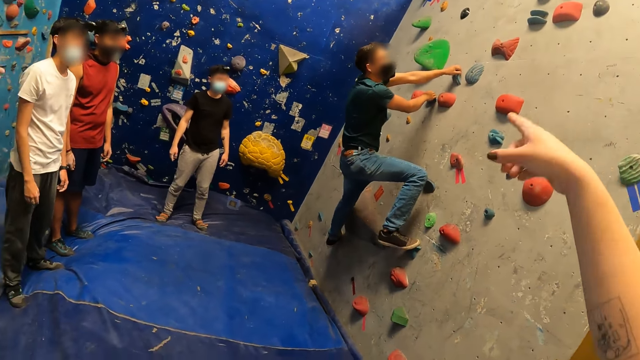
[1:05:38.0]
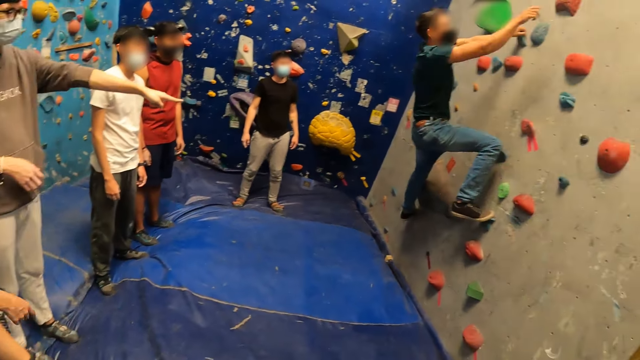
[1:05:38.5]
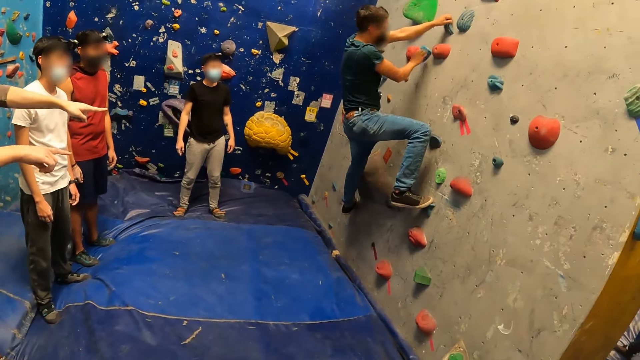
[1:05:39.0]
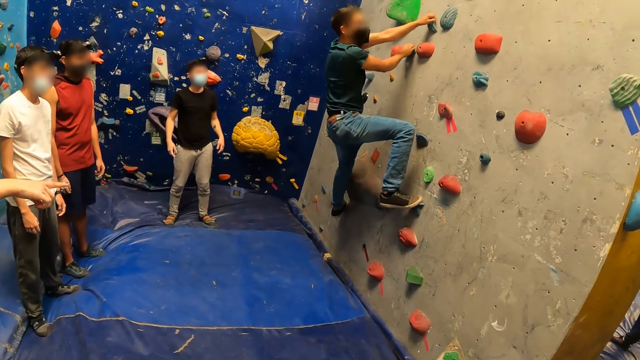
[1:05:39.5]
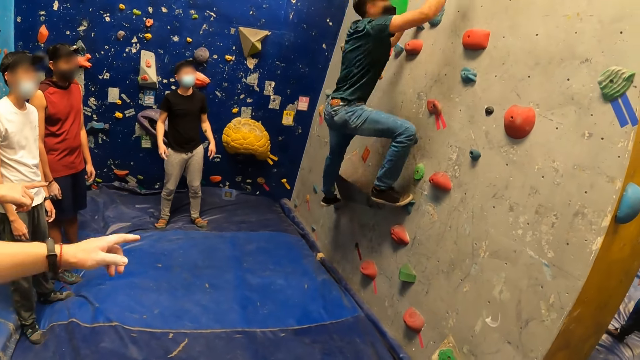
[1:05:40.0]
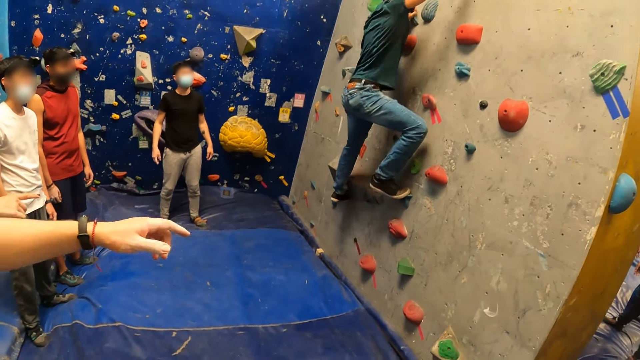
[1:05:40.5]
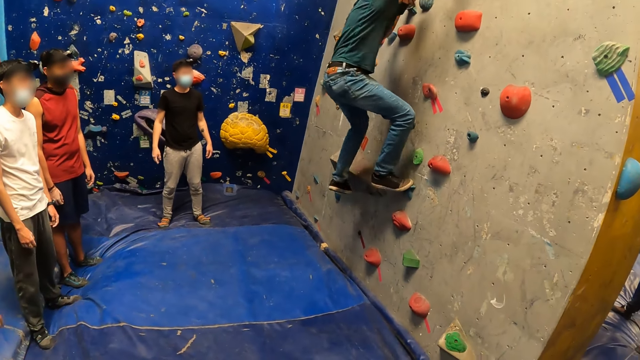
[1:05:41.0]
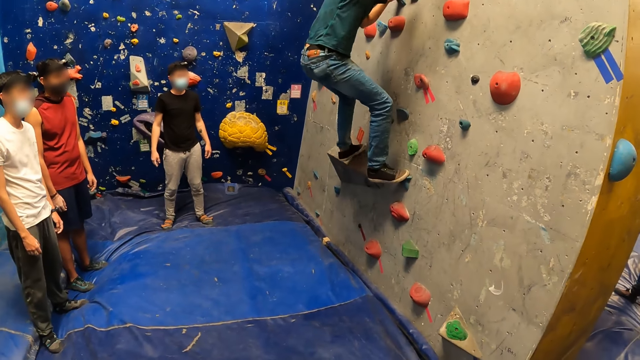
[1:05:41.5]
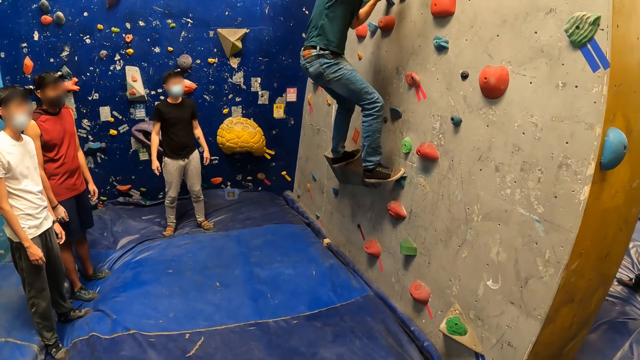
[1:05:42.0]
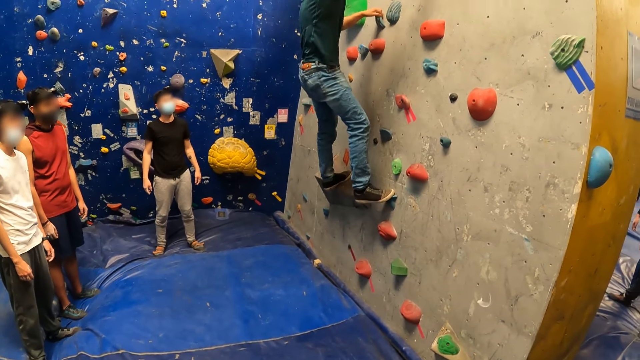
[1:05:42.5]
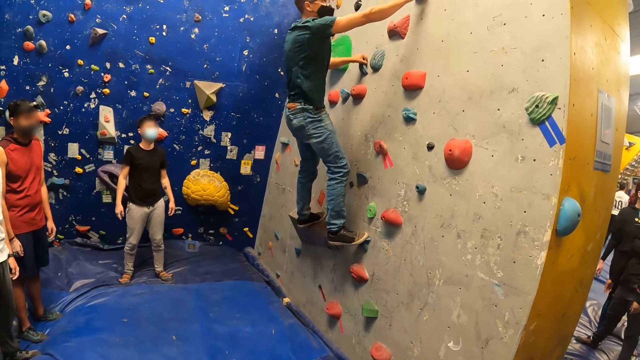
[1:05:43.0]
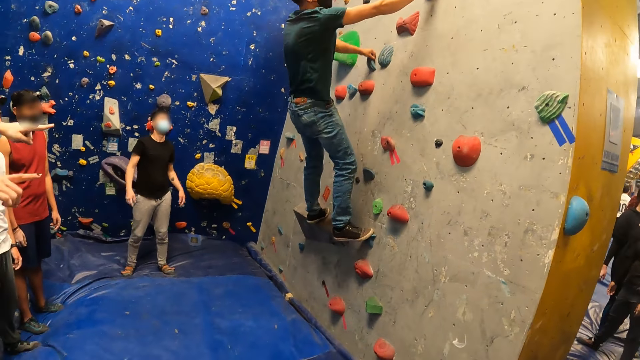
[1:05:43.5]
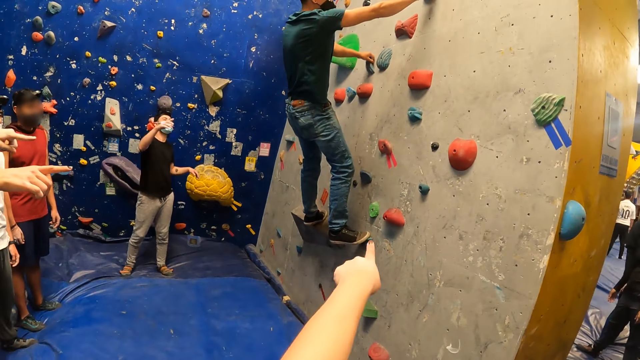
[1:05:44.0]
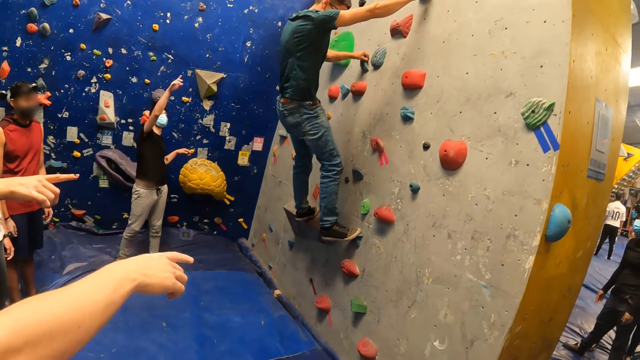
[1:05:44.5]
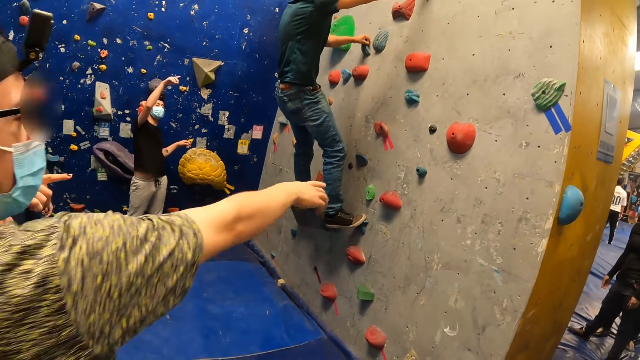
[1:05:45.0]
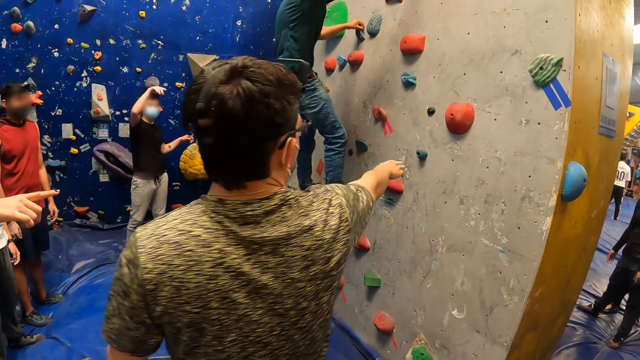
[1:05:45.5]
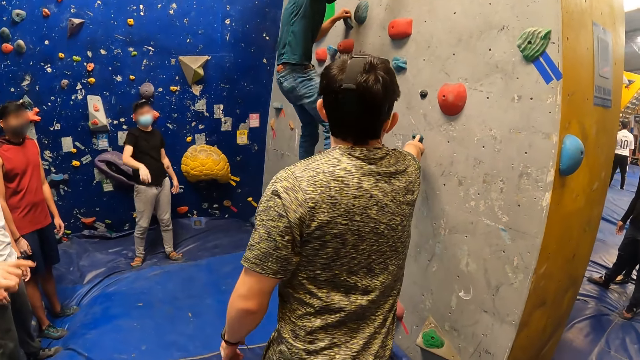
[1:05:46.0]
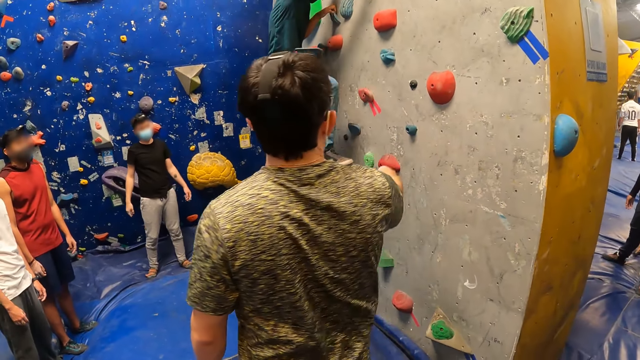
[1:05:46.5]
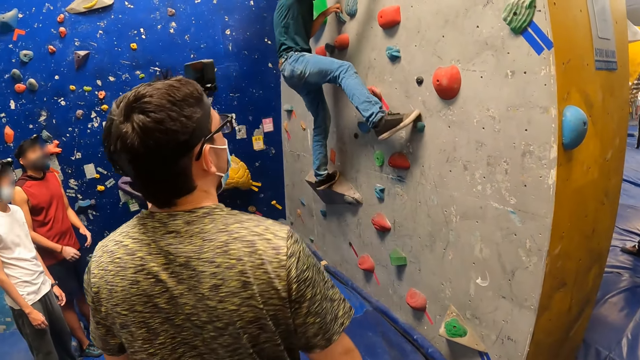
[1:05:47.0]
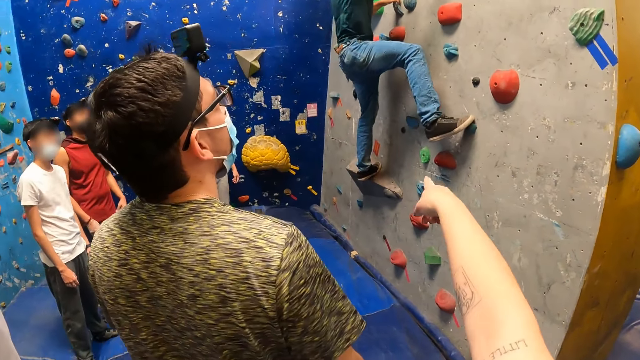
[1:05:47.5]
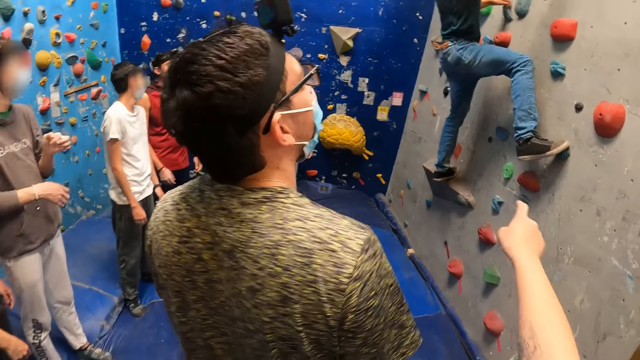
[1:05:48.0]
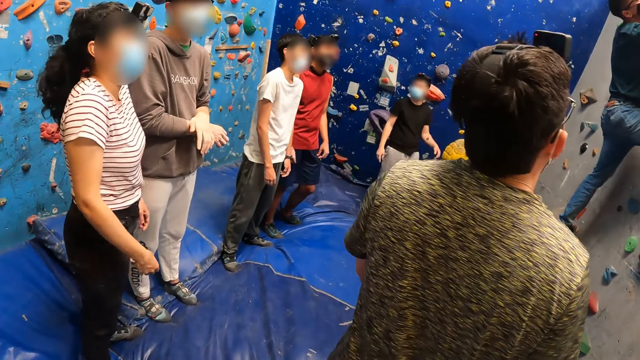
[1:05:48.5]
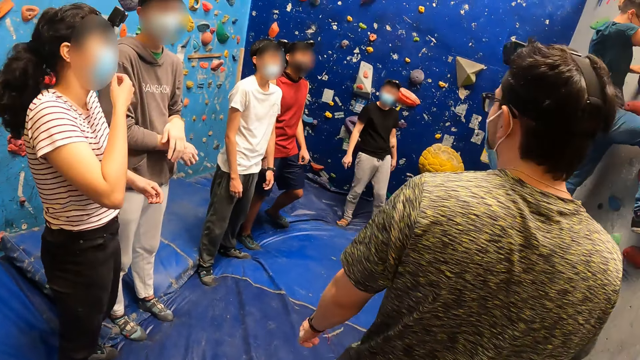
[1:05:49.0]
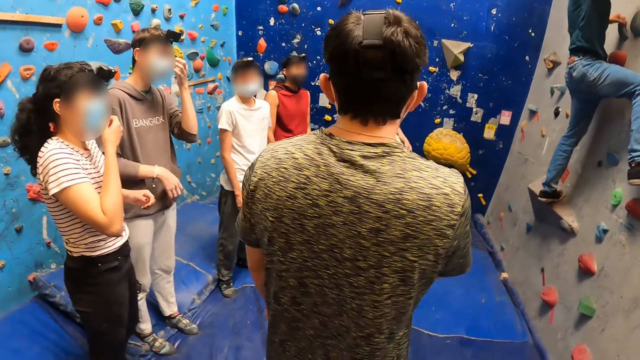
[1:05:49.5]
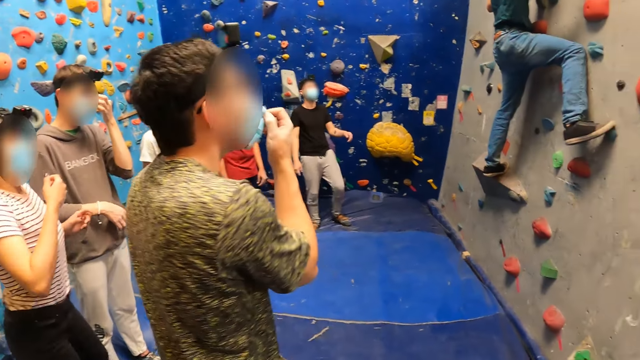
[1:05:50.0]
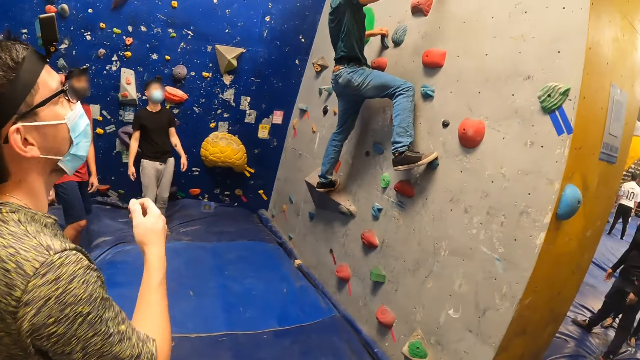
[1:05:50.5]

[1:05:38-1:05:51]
The man removes his right hand from the climbing grip on the wall. A person interacts with another person. The man holds the climbing grip on the wall with his right hand, removes his right hand from the climbing grip on the wall, holds a climbing grip on the wall with his right hand, removes his left leg from the foothold on the wall, and places his left leg on the foothold on the wall. Another person interacts with the same person. Another man walks towards the wall. The other man touches a climbing grip on the wall with his right hand. Another person interacts with the same person and walks in the room. The first man places his right leg on the climbing grip on the wall. The camera wearer points at the wall.

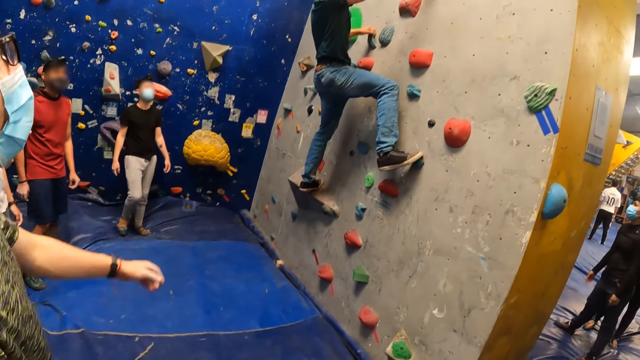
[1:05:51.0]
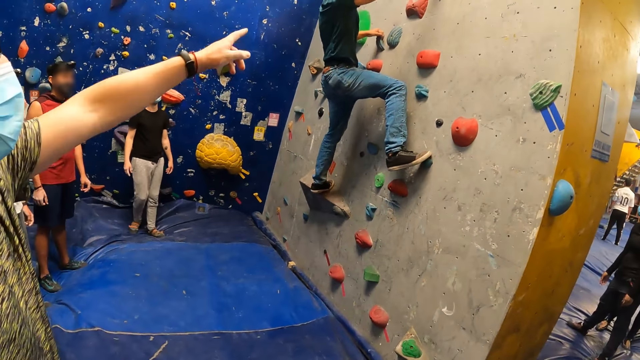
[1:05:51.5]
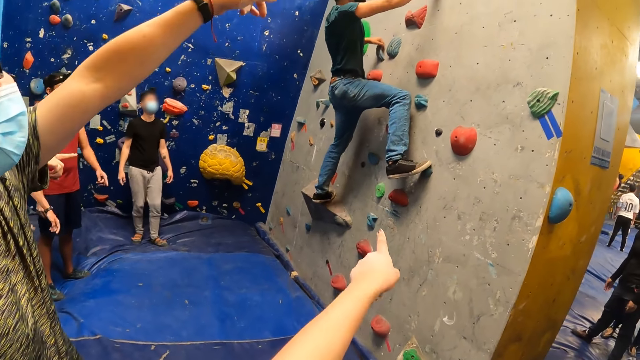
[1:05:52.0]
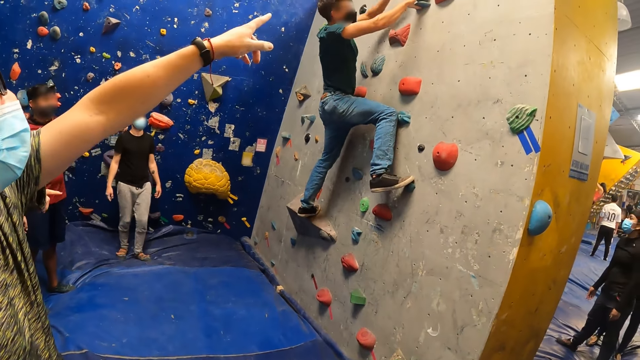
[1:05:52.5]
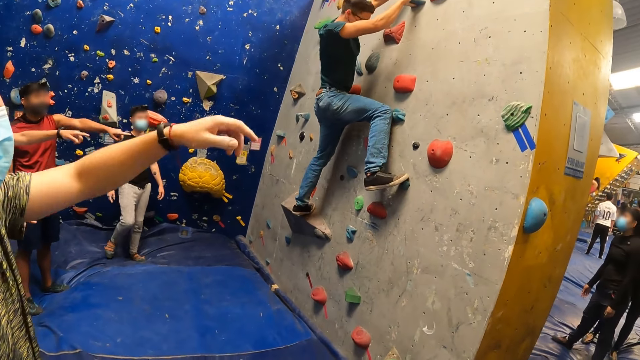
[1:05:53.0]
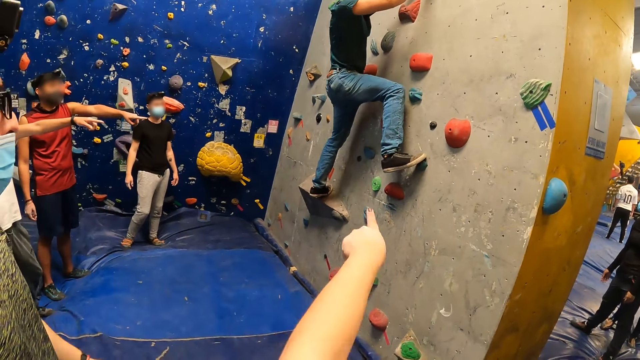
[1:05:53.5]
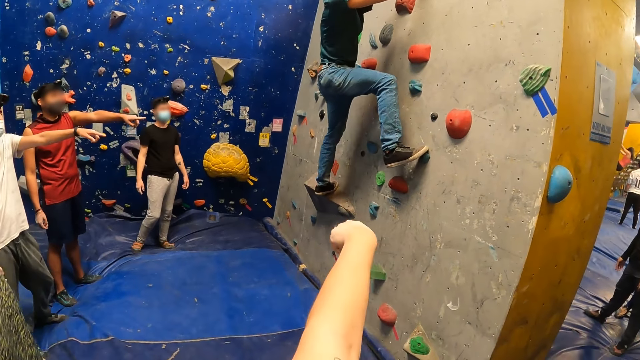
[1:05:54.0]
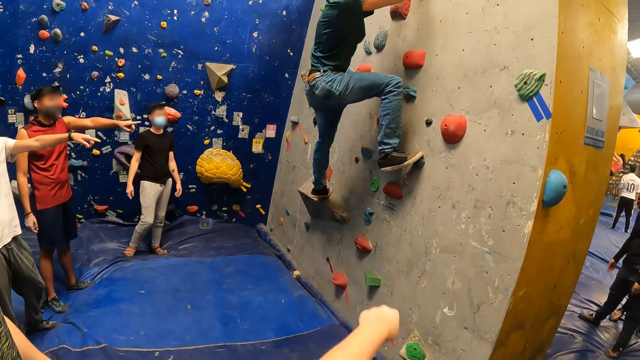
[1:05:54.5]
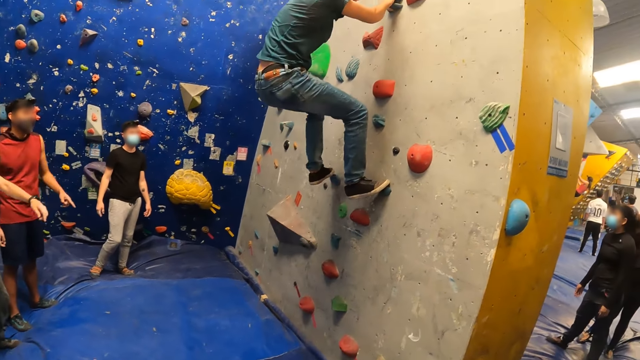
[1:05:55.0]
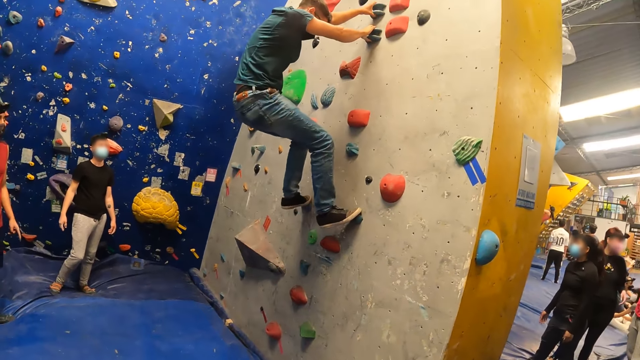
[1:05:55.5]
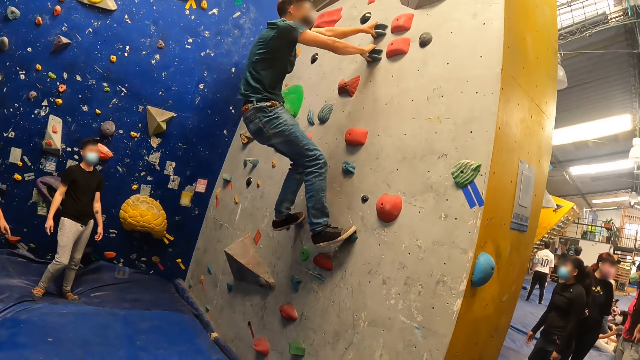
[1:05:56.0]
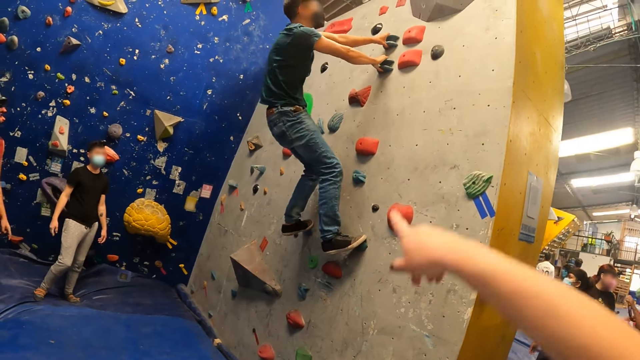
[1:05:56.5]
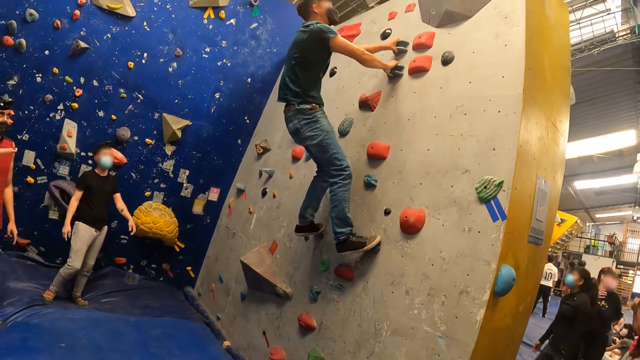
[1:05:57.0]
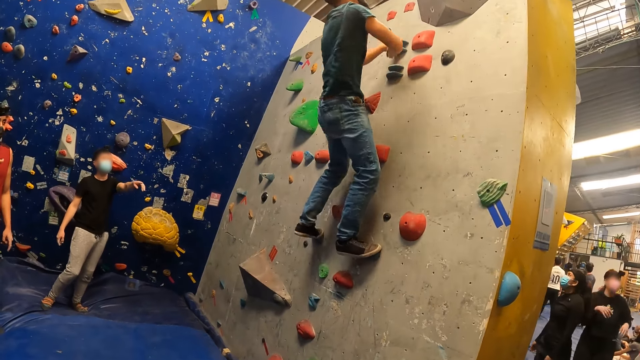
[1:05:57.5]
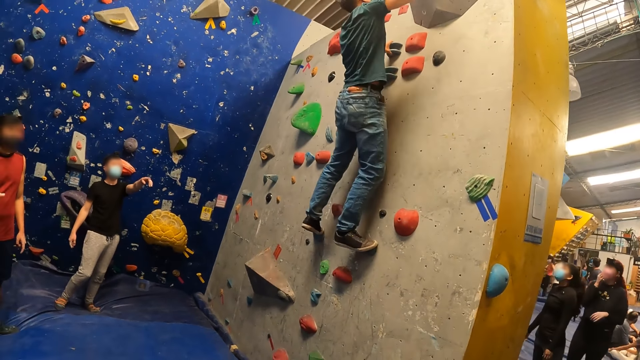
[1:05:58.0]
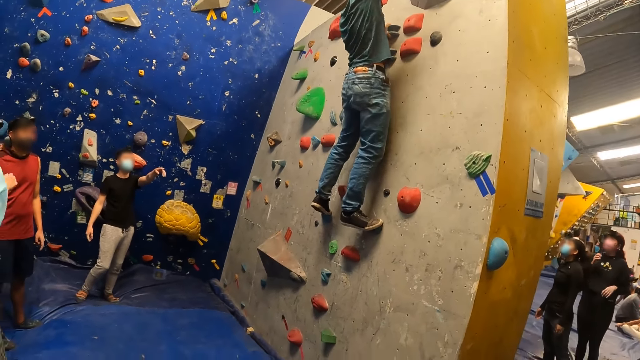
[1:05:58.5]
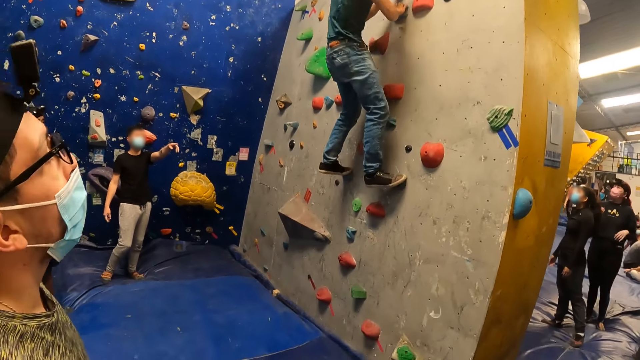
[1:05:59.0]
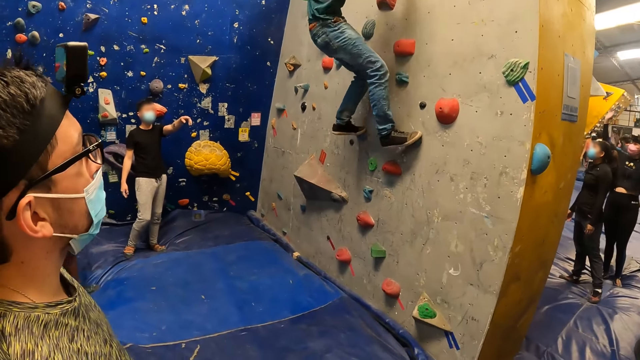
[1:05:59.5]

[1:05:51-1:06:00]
A person moves in the room. The man removes his left hand from the climbing grip on the wall and holds a climbing grip on the wall with his left hand. Another person interacts with another person. Another person interacts with the same person. The man removes his left leg from the foothold on the wall, places his left leg on a foothold on the wall, removes his right hand from the climbing grip on the wall, and holds the climbing grip on the wall with his right hand.
